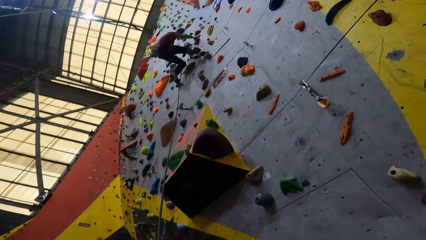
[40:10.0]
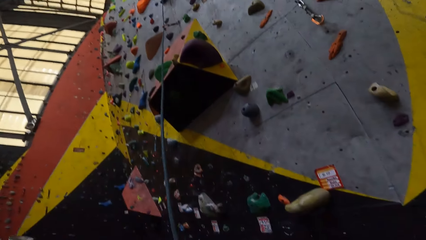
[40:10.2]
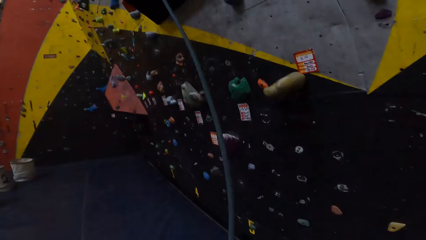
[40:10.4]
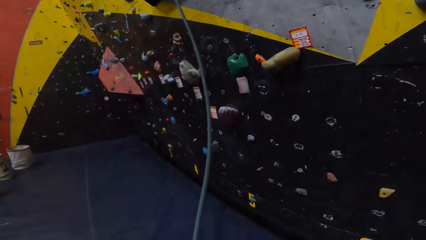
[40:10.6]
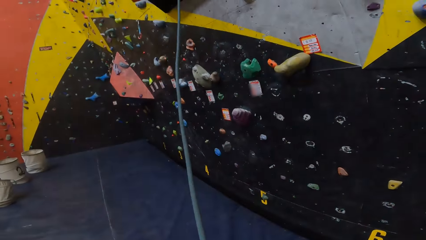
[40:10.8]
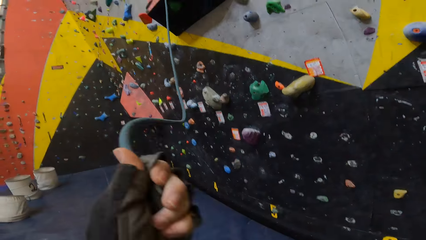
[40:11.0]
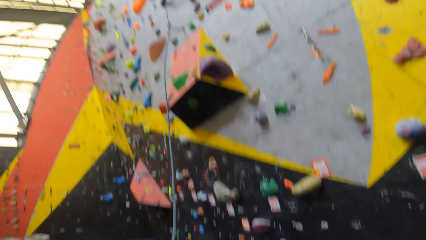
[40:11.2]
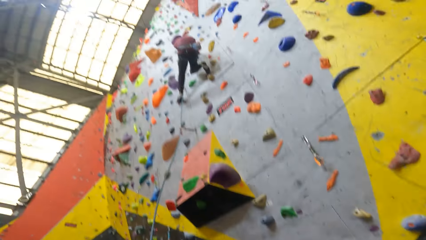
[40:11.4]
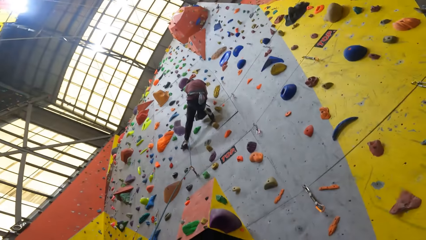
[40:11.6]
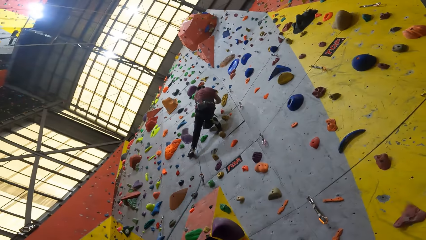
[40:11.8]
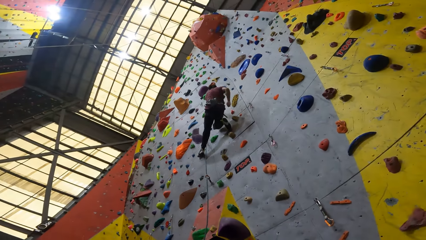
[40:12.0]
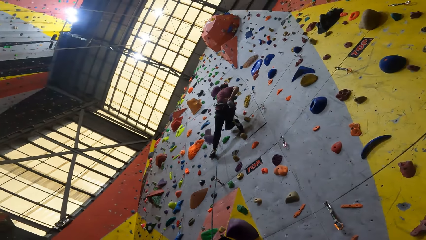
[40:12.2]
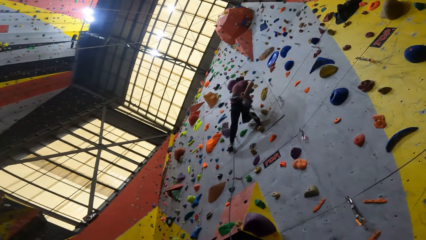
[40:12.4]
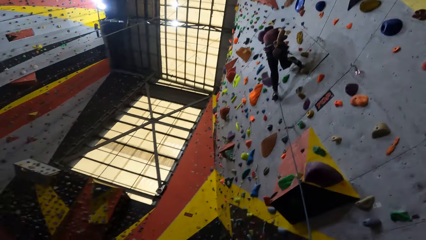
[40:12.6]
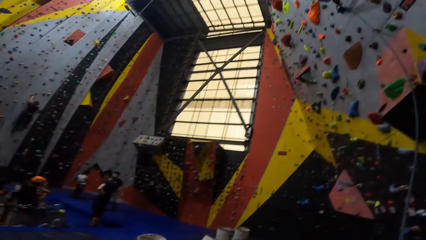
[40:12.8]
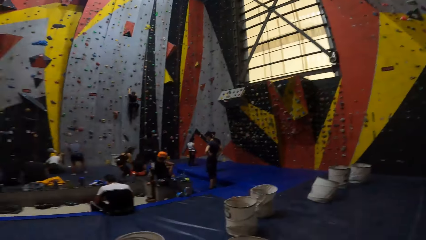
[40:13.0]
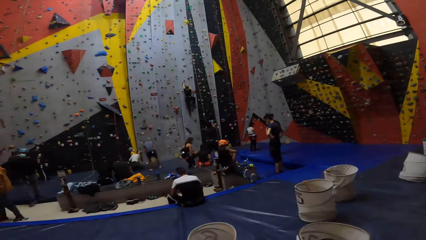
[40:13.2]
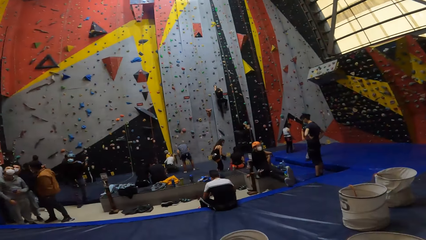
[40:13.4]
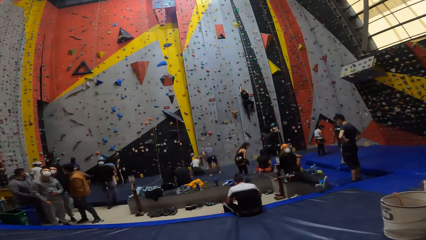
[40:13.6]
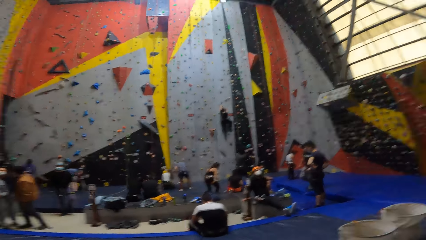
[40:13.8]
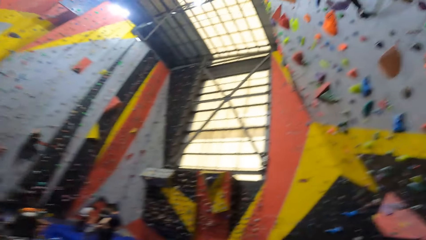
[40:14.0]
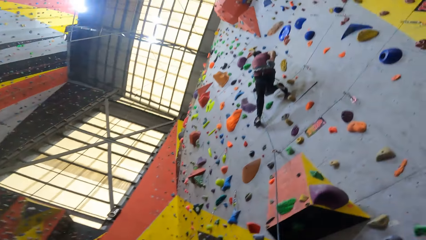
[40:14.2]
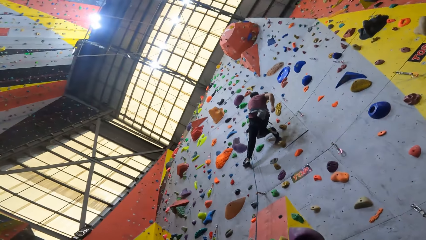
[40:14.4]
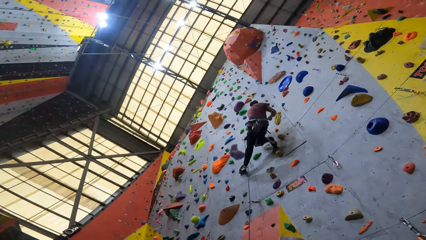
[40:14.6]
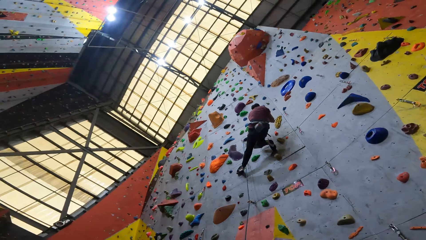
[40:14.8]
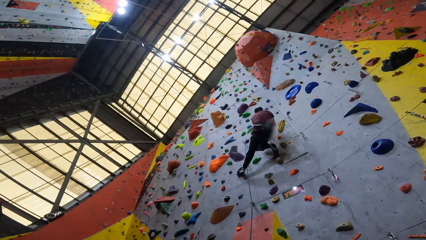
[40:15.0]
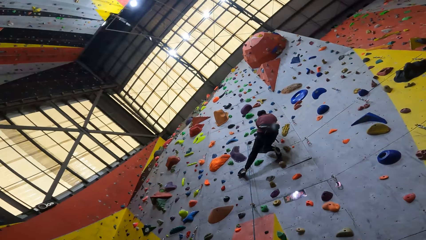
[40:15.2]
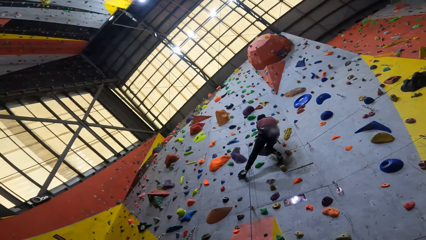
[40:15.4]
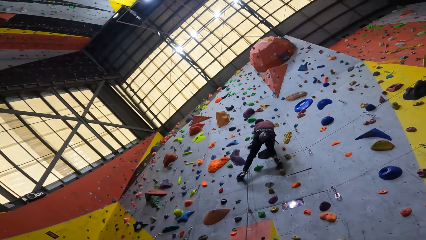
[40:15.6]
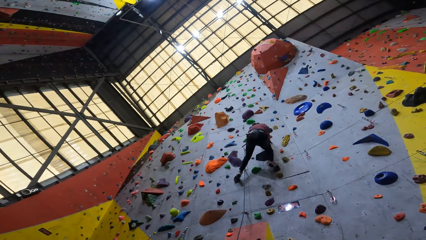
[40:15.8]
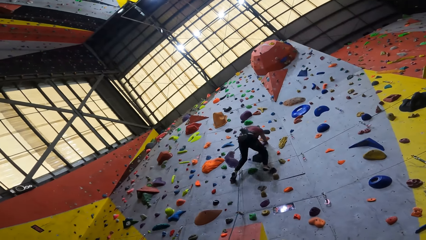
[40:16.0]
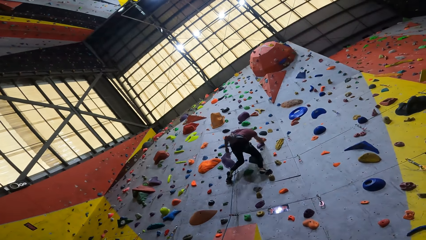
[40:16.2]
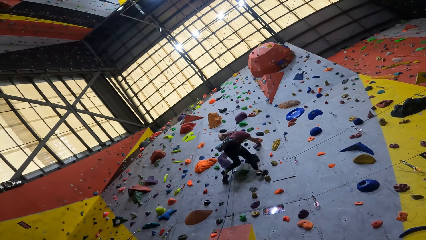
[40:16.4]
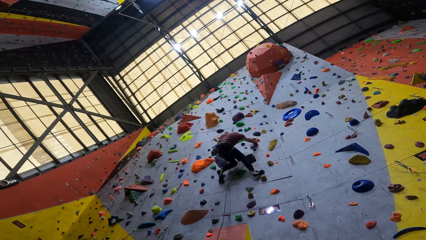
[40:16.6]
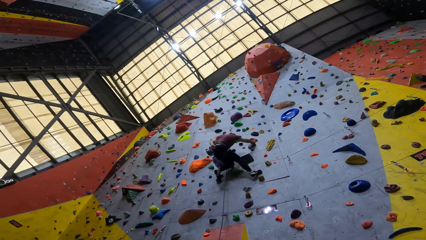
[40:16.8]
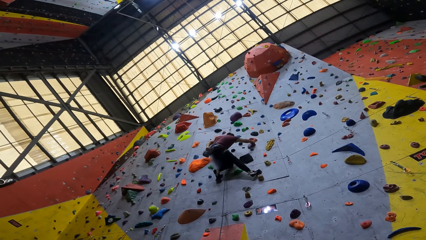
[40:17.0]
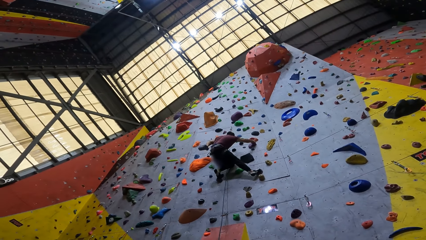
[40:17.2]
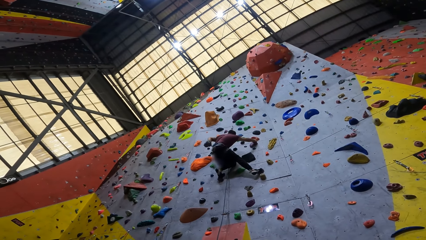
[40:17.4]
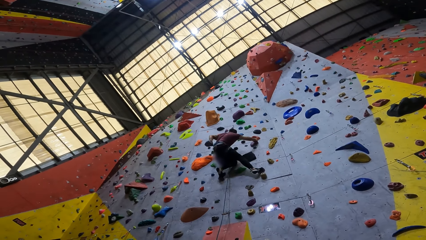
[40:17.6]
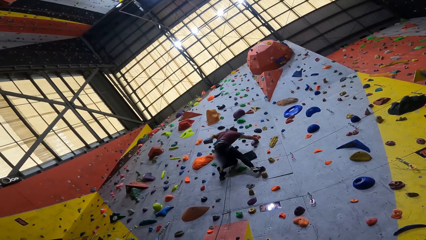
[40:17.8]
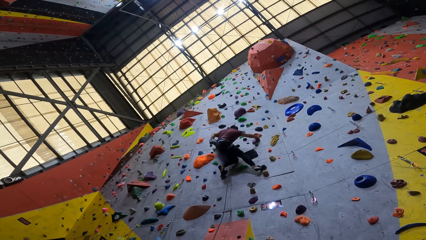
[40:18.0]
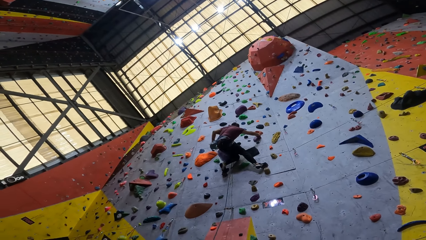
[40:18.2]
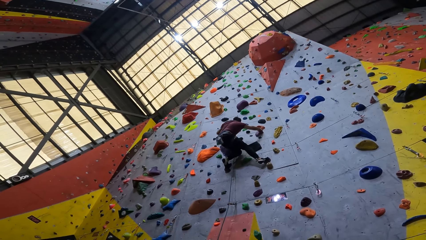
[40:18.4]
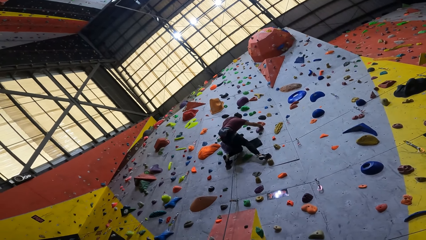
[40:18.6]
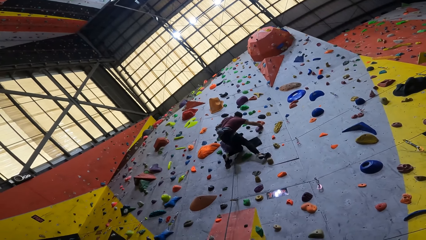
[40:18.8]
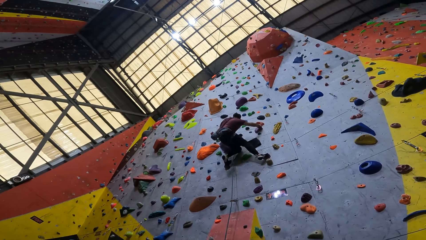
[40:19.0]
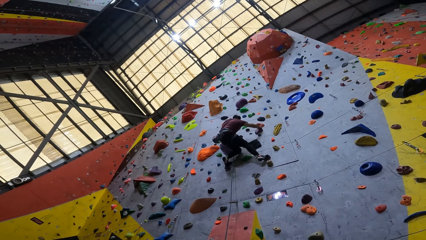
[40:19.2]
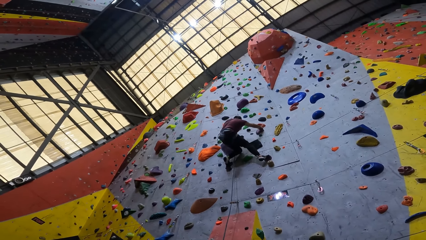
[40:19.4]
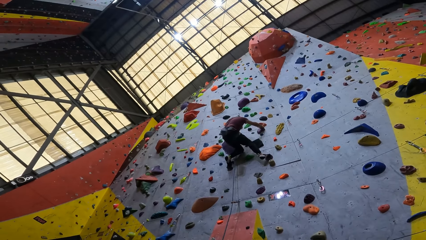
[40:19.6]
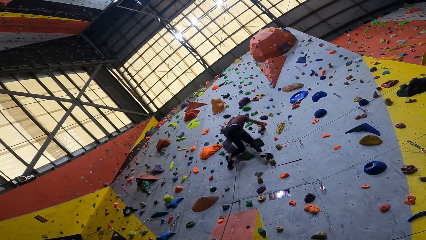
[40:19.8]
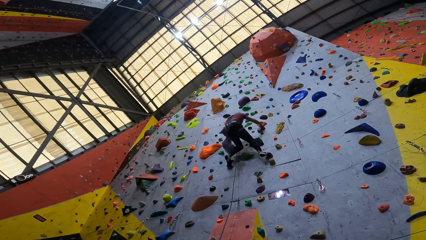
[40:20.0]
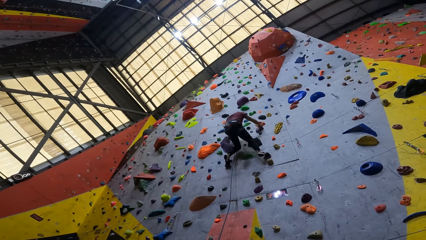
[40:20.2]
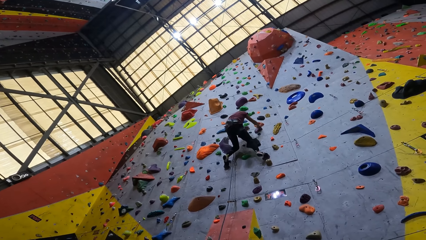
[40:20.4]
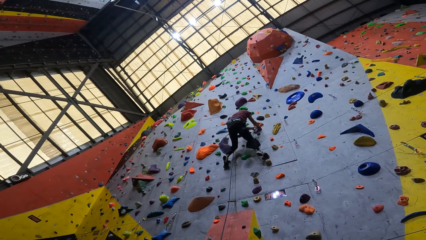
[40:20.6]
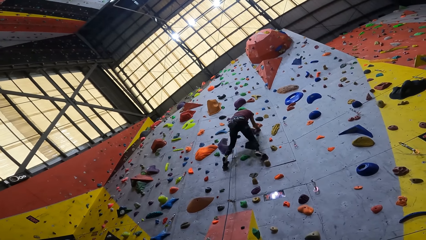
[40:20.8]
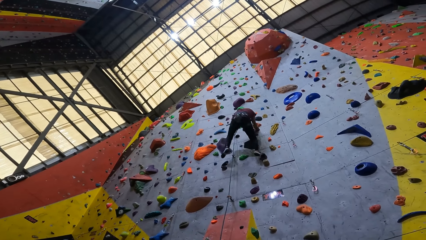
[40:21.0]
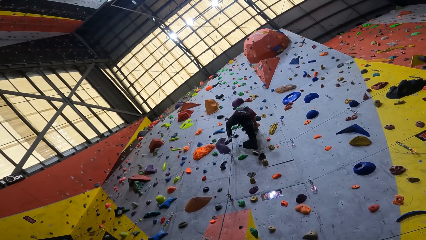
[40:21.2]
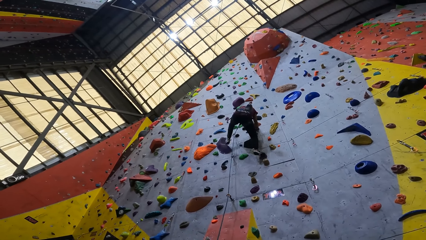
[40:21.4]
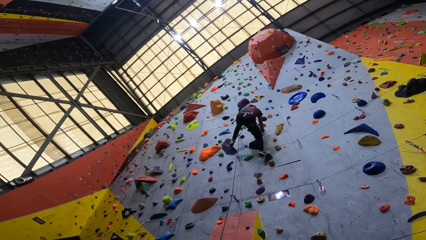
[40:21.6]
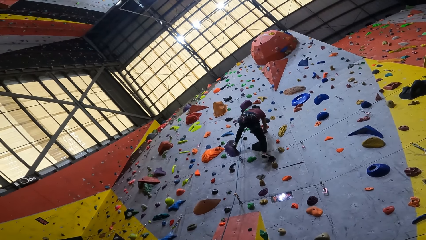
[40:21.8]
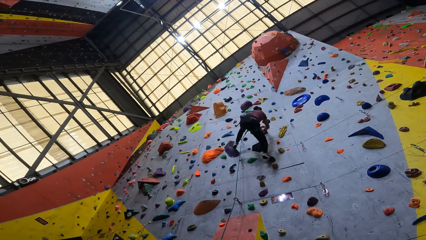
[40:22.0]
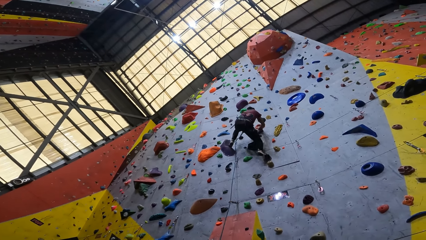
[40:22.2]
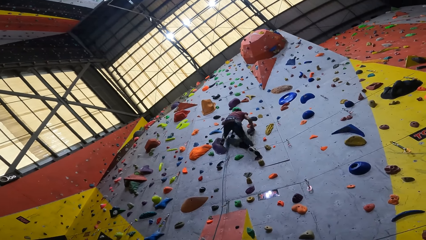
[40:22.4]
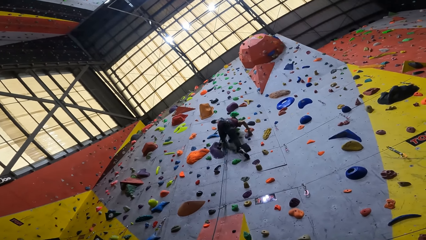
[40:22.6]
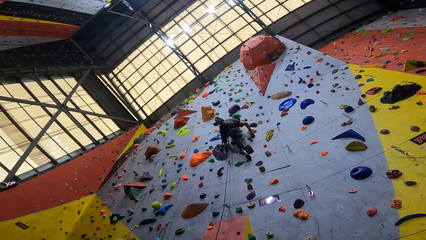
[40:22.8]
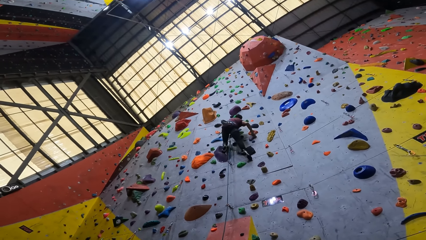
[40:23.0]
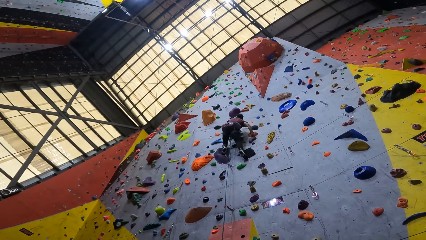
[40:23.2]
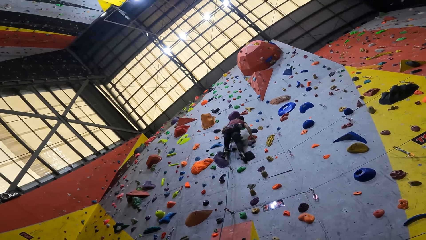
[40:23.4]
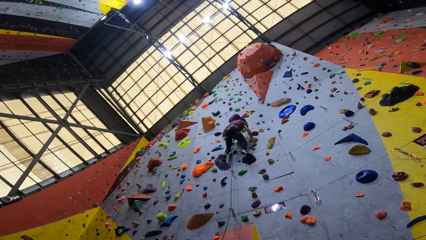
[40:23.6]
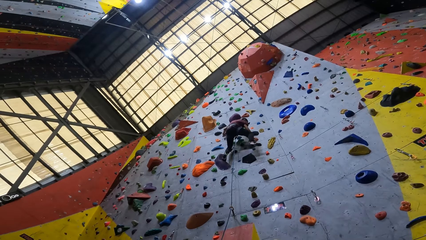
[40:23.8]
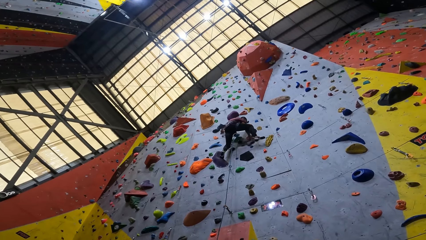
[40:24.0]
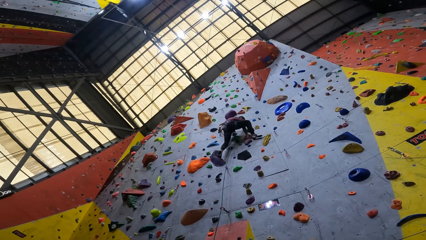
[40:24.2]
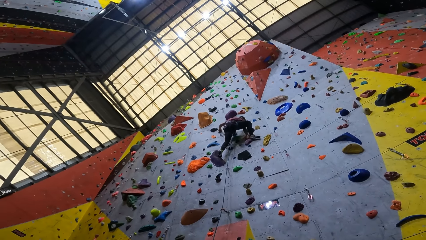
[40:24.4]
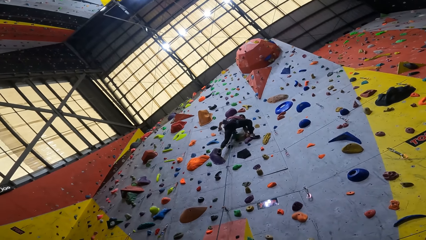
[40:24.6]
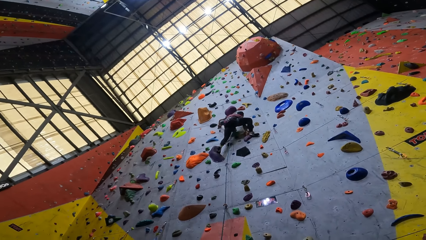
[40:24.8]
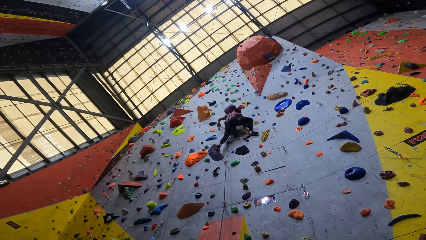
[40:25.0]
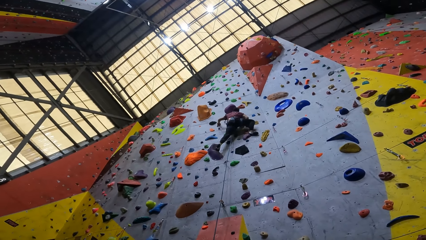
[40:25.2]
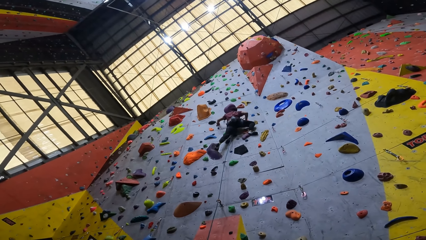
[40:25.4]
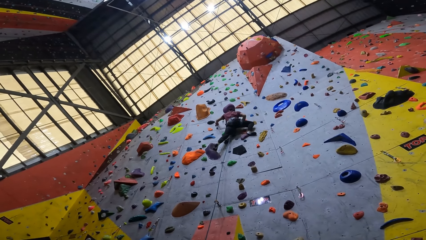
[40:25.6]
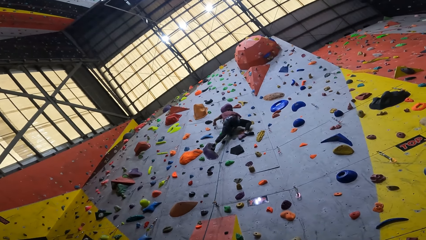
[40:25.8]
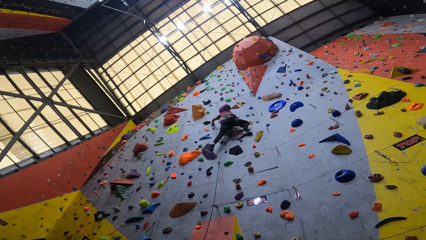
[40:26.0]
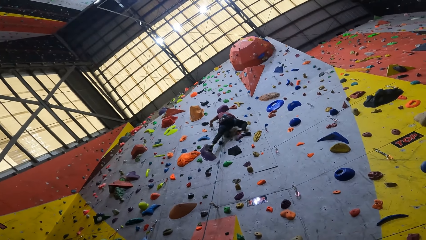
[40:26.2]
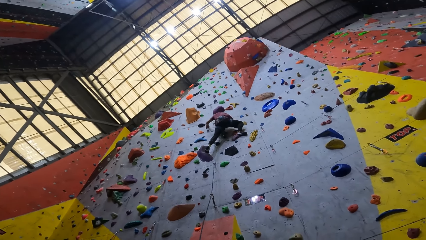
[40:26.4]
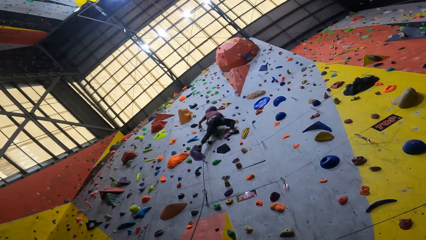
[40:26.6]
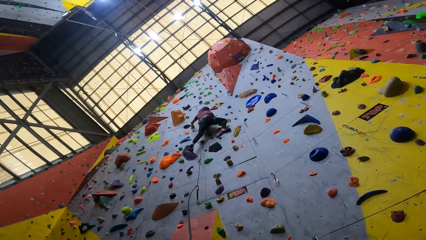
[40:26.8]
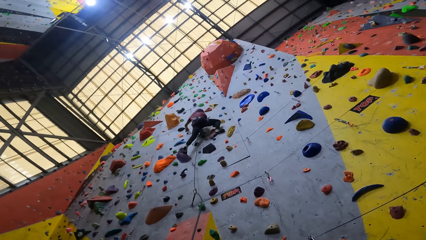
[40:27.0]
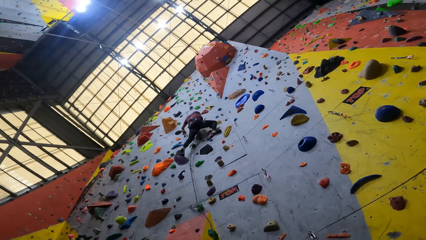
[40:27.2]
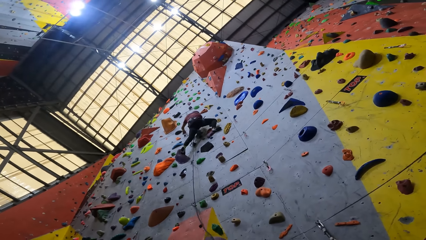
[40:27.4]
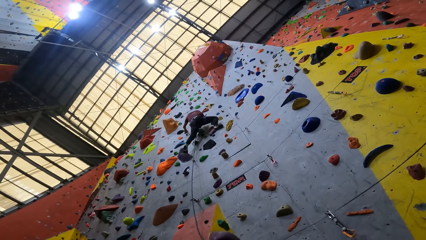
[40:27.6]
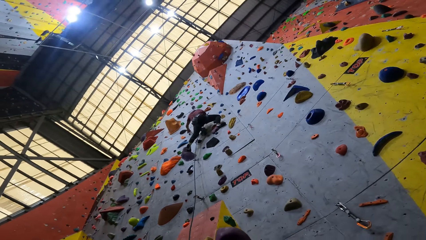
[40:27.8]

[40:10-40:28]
The camera wearer looks ahead. They shake a rope and move around the rope. A man stops on the wall. The camera wearer looks at the man. They look around the recreation area. The man dips the left hand in the bag. The camera wearer looks at the man. They look ahead. The man climbs up the wall. The camera wearer looks at the man. The man stops on the wall. The camera wearer looks at the man.
